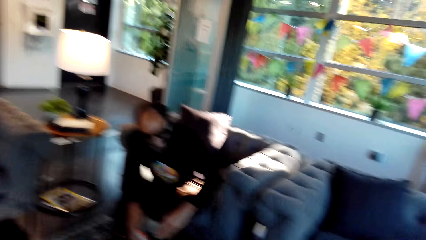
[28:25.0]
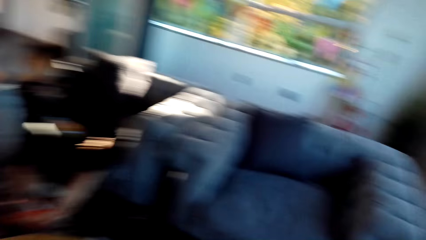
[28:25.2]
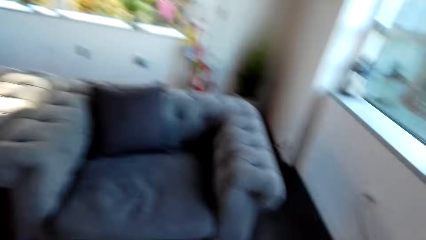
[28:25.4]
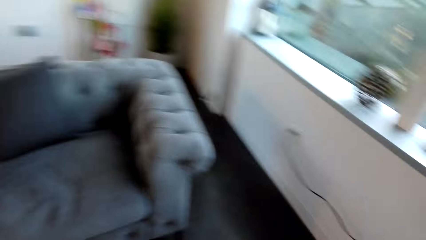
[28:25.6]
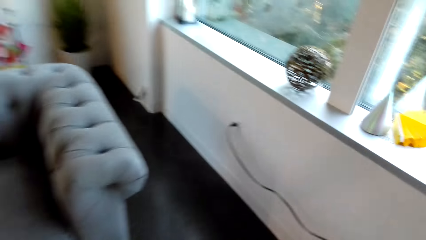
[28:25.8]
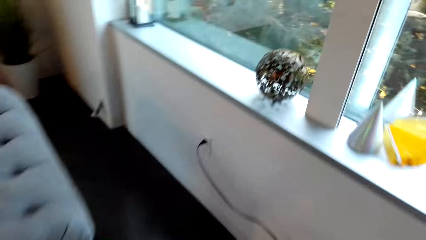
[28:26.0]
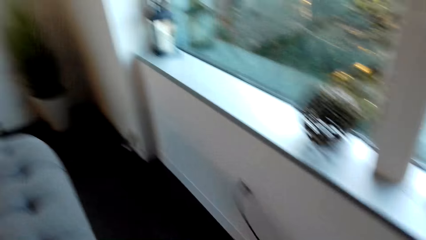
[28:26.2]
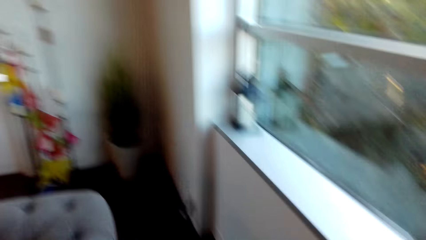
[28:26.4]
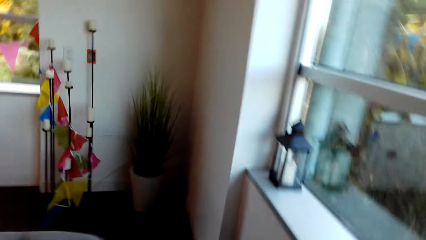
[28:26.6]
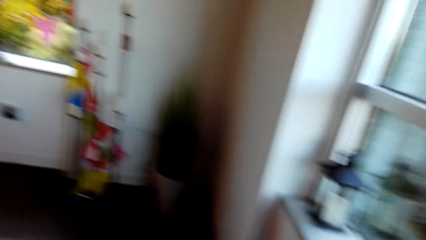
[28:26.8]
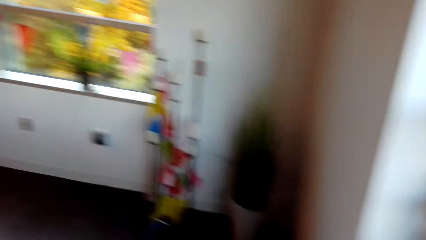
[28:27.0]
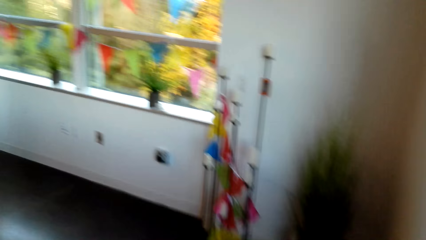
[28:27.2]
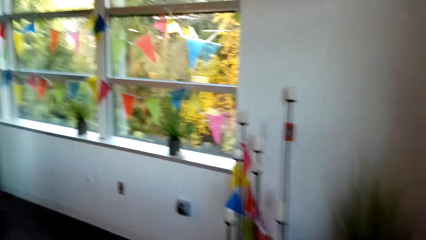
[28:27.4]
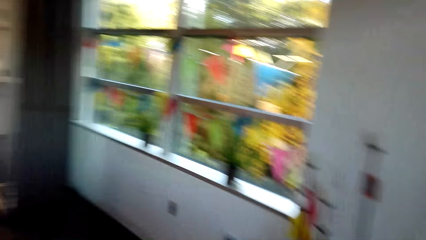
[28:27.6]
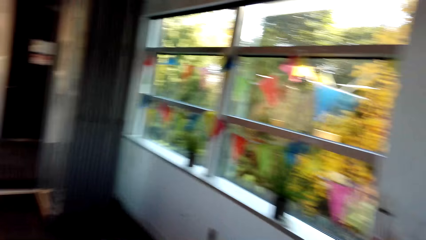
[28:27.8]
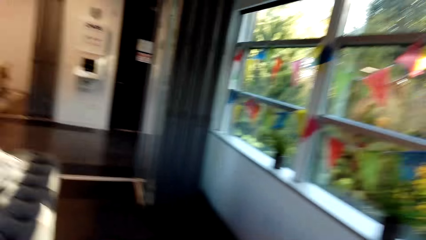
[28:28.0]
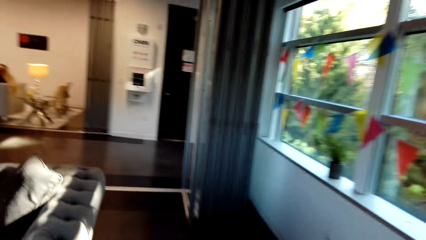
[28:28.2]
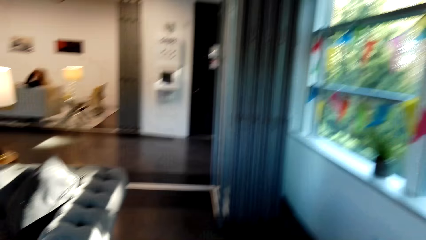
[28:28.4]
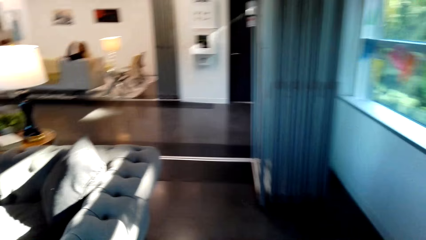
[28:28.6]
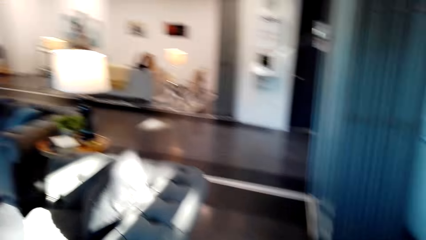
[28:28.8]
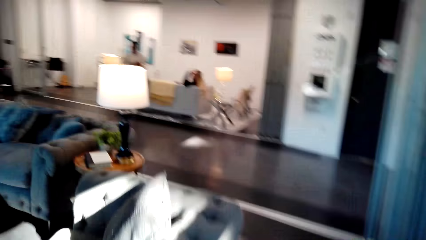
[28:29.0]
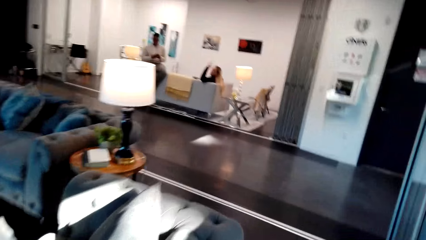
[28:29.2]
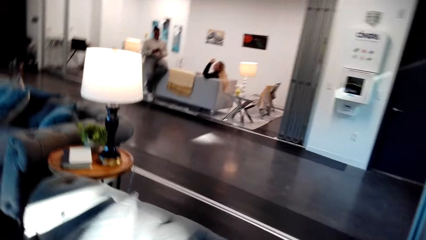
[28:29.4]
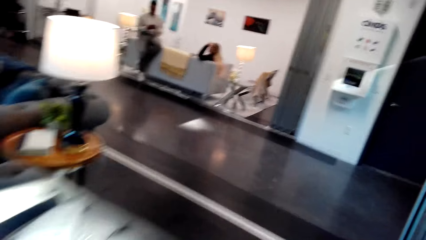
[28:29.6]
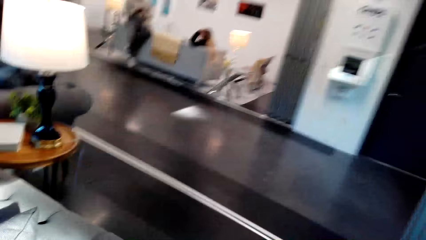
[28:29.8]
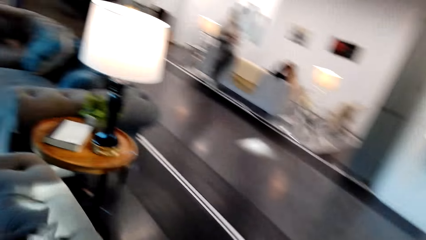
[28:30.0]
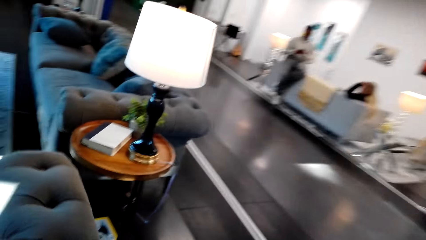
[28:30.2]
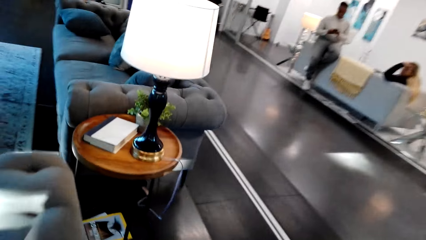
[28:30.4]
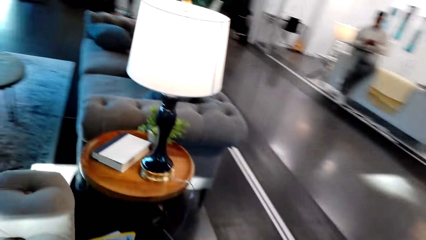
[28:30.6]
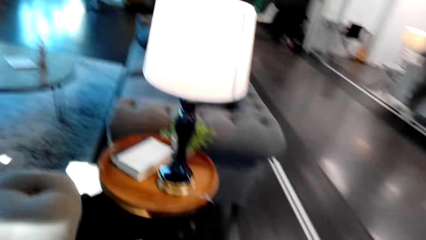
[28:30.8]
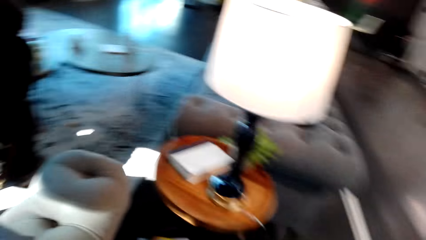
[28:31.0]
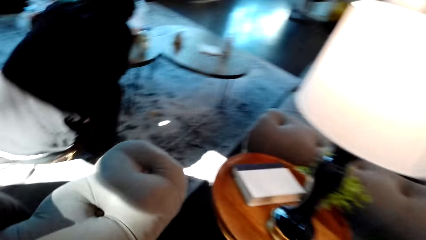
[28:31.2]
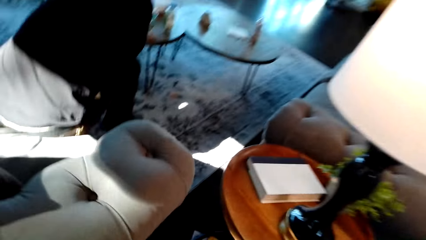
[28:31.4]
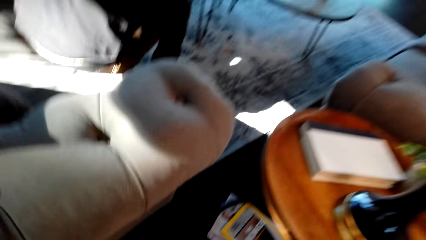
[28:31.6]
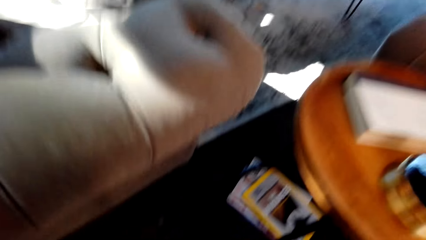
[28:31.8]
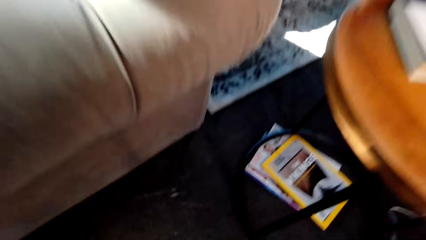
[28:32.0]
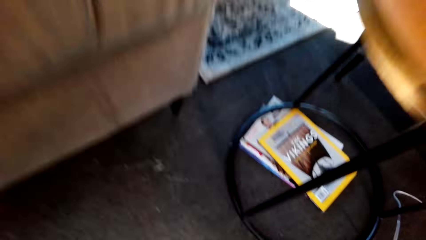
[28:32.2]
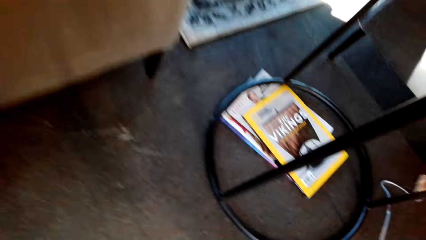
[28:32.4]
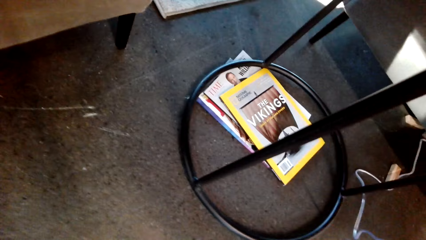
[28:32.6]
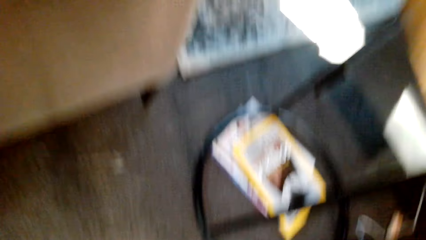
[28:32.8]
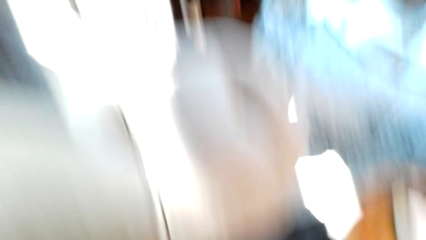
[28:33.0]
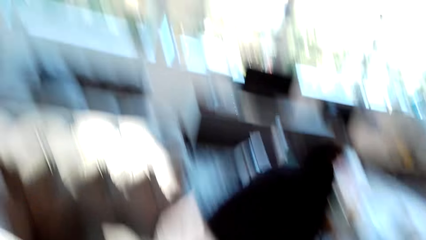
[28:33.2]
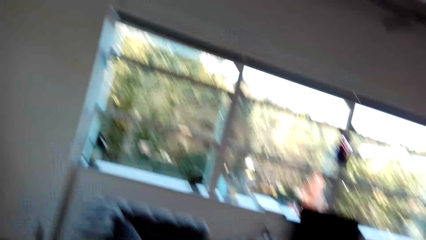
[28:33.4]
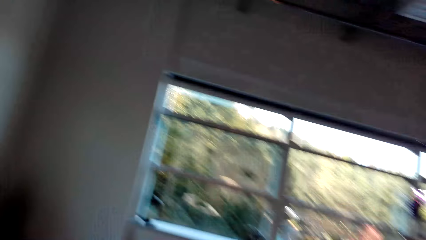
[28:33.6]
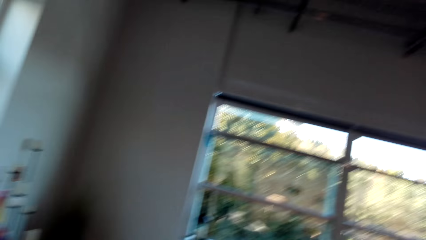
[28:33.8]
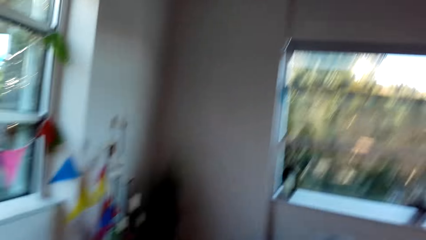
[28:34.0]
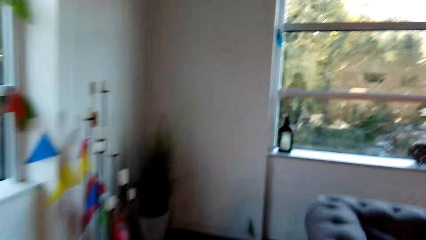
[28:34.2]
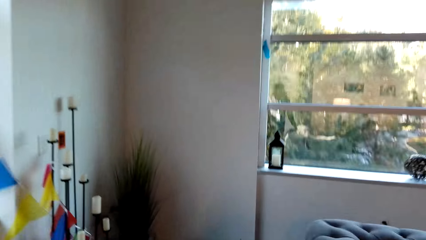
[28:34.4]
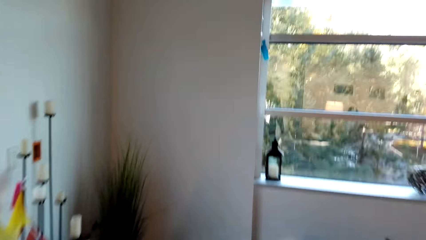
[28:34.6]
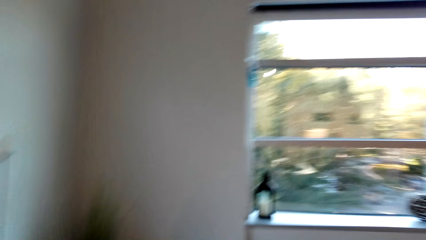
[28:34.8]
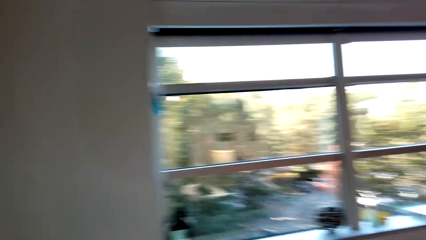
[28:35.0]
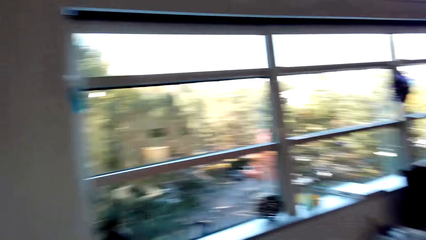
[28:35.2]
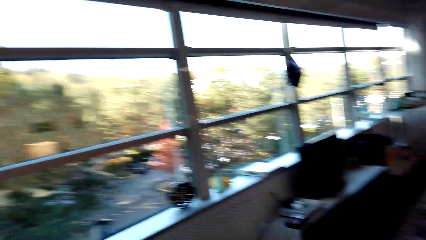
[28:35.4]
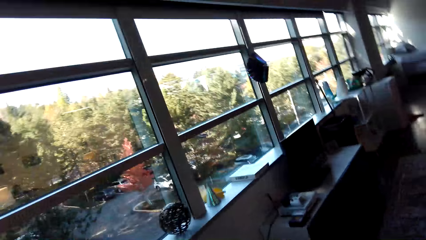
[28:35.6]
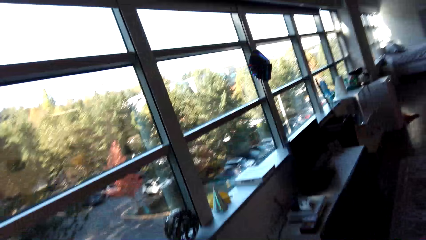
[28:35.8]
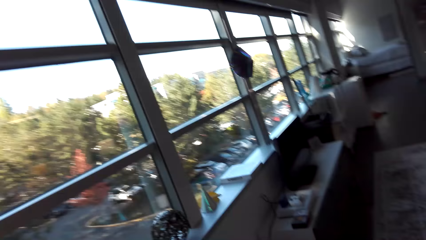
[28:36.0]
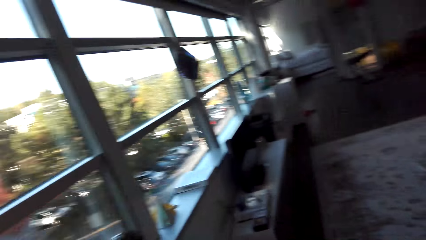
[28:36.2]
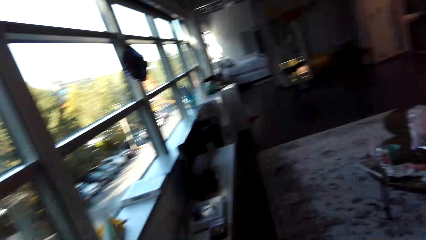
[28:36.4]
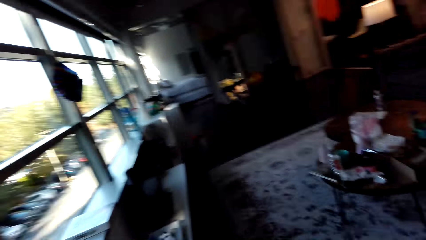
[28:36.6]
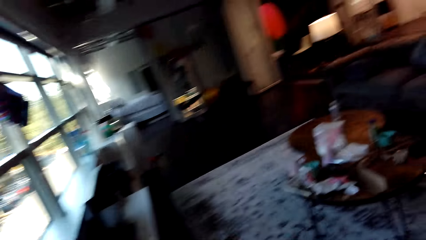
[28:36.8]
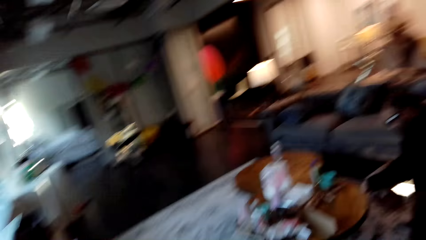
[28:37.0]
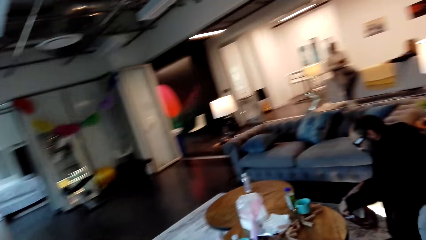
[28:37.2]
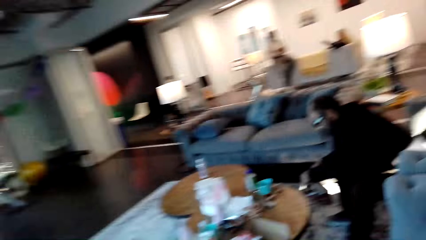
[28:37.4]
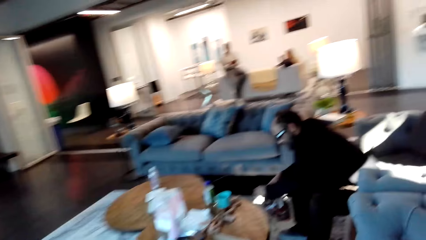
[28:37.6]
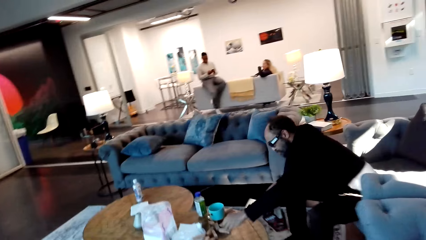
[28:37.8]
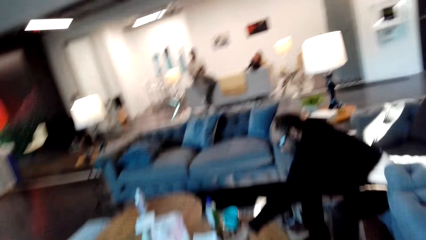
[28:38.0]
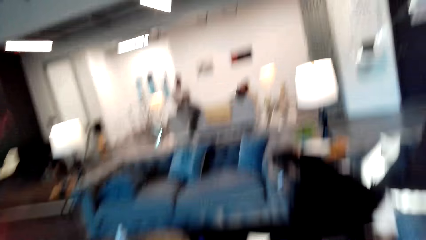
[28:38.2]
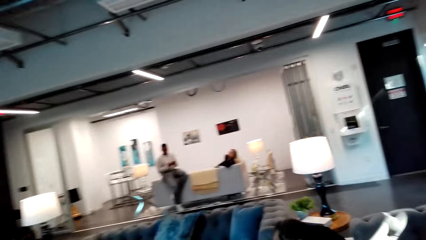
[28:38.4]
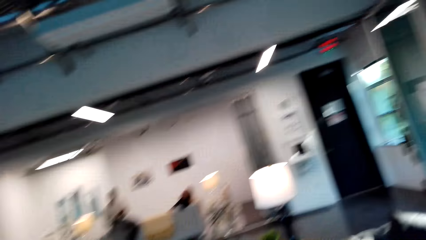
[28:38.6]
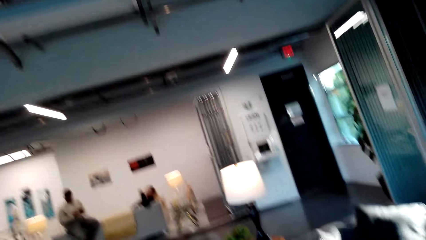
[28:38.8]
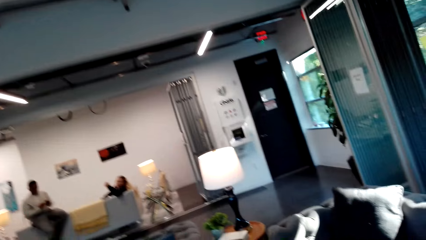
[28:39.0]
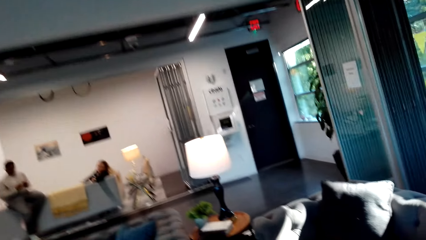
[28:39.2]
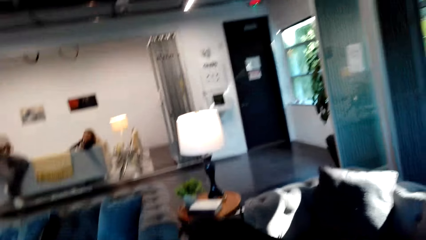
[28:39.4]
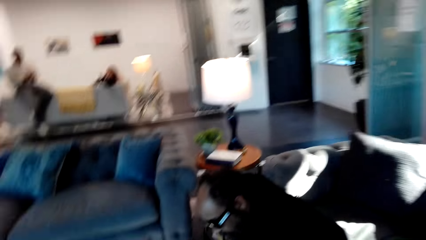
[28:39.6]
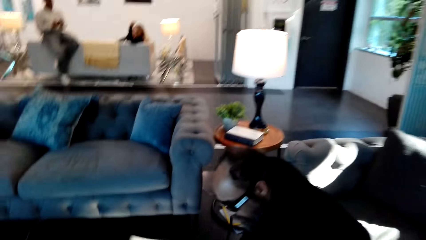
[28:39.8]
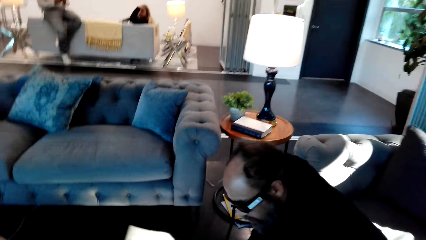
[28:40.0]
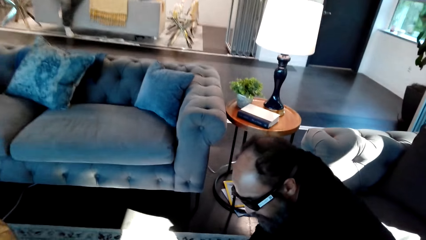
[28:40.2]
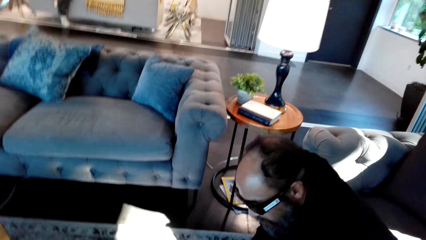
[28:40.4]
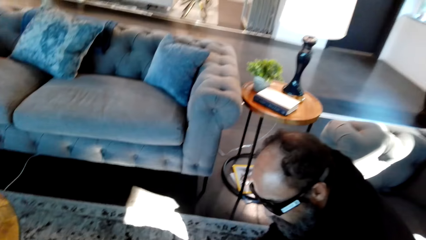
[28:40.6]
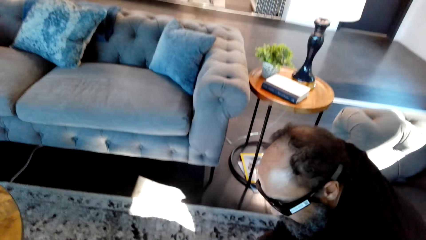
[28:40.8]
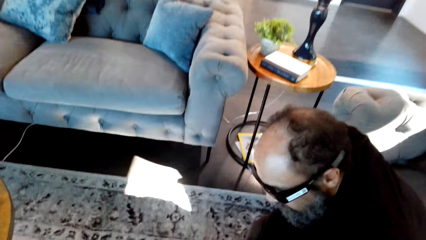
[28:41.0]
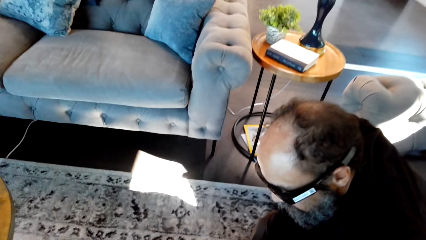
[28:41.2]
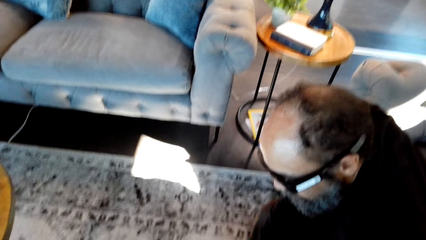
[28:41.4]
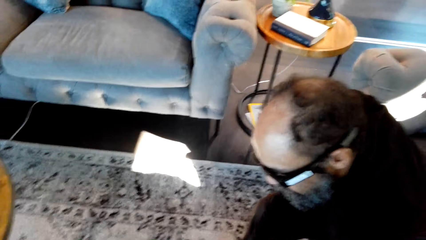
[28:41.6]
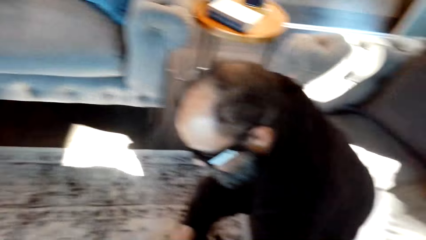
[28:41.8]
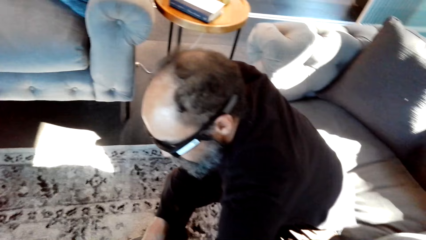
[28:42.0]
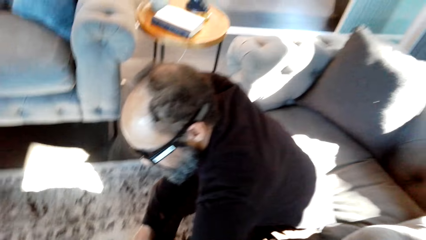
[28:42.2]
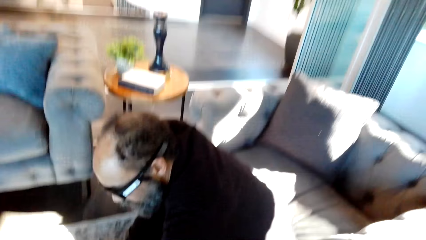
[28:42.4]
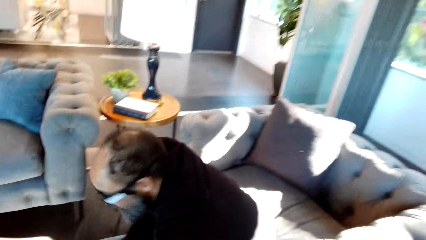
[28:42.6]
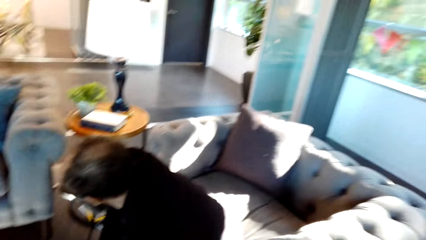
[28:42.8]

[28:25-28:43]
The camera wearer looks at a man. They walk towards the couch. They turn around the room. They walk around the couch. They walk to the table. They bend beside the couch. They pick a jenga block from the floor. They walk beside the couch. The man holds the blocks. The camera wearer walks towards the man.
